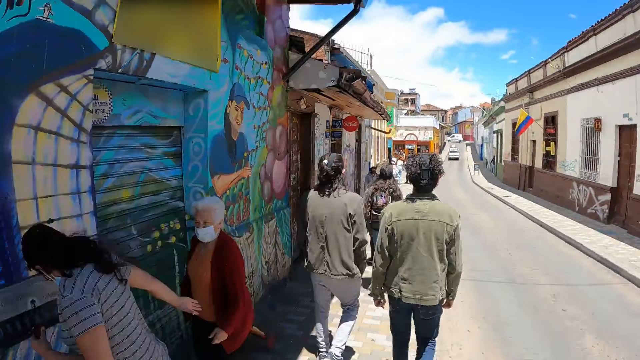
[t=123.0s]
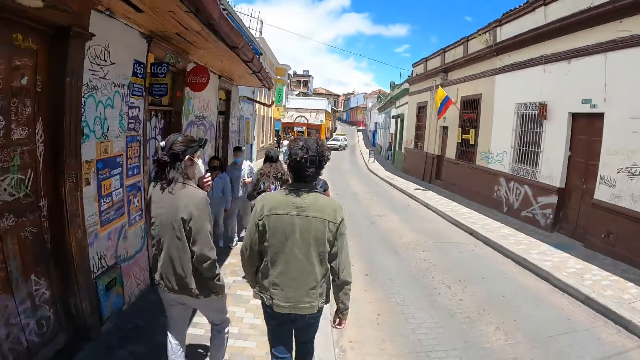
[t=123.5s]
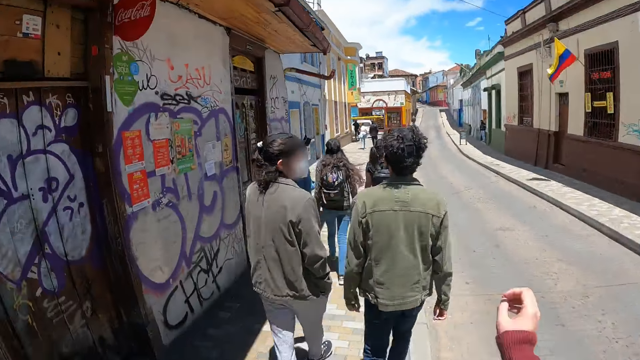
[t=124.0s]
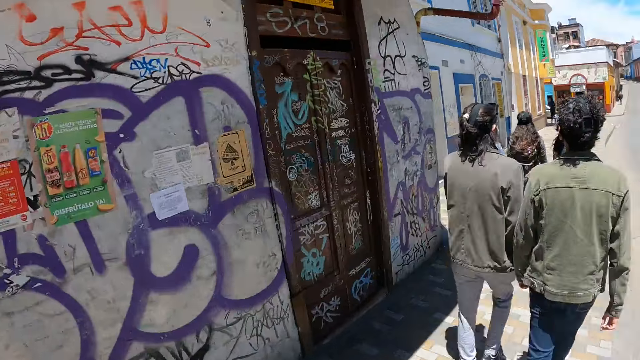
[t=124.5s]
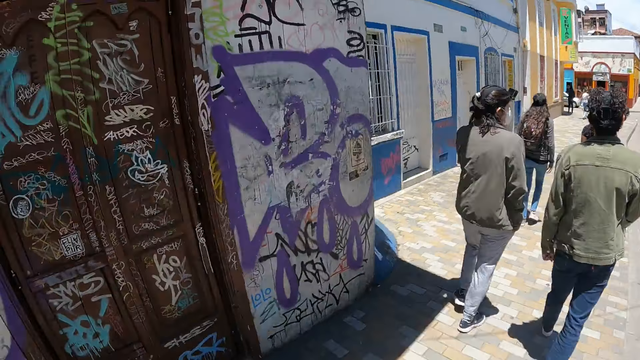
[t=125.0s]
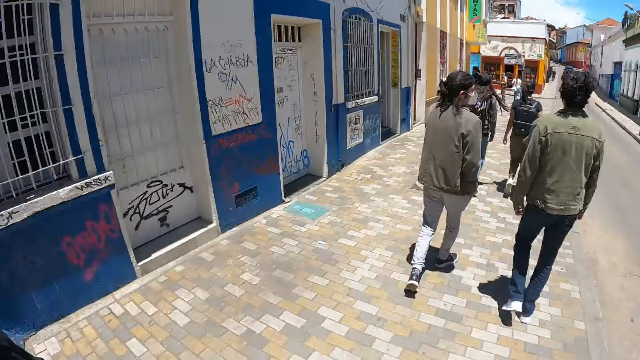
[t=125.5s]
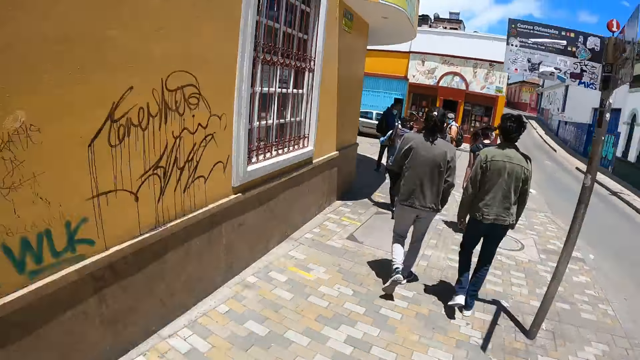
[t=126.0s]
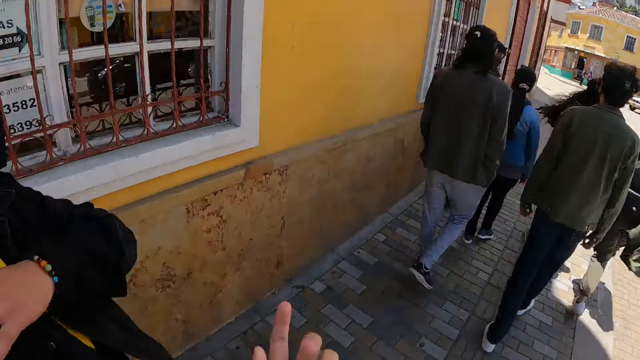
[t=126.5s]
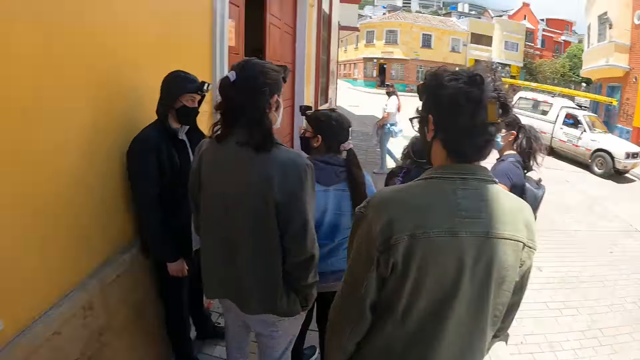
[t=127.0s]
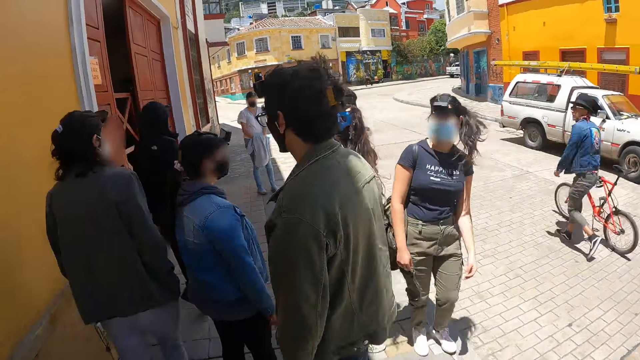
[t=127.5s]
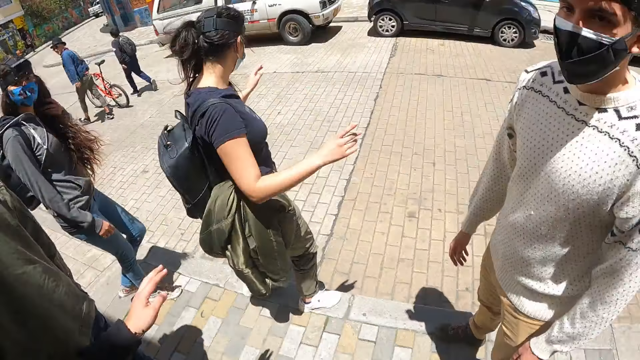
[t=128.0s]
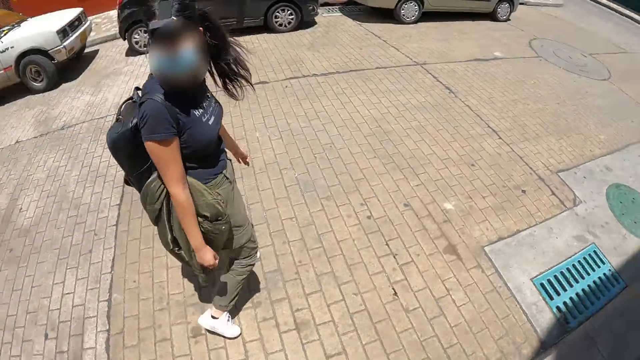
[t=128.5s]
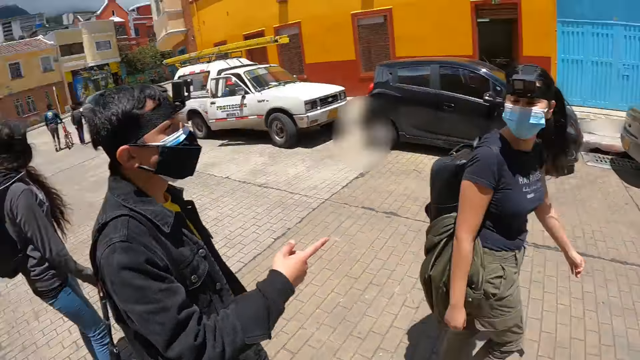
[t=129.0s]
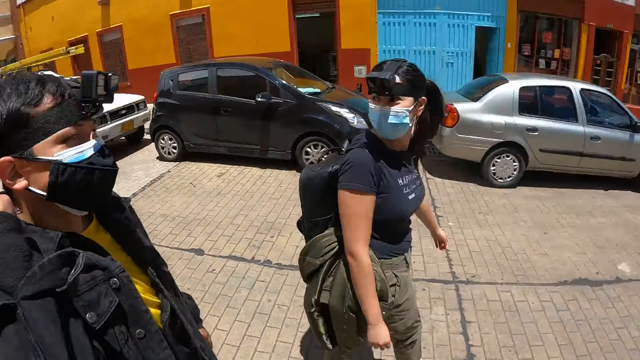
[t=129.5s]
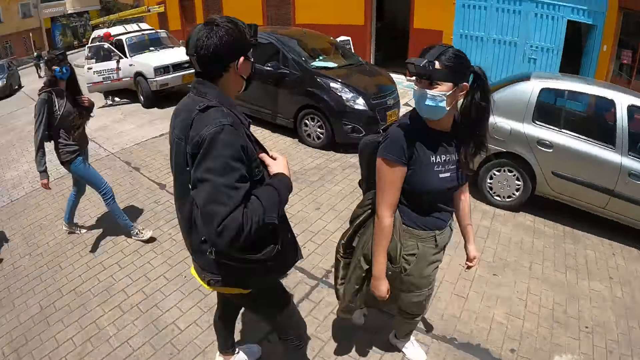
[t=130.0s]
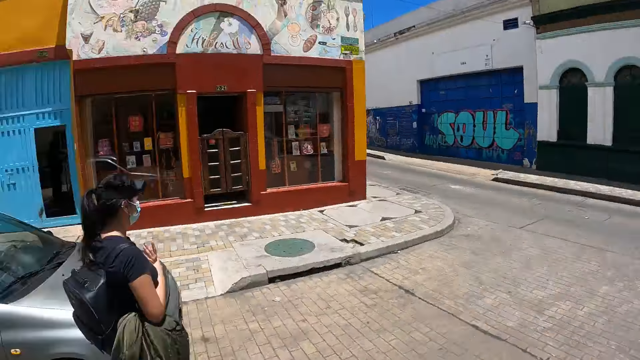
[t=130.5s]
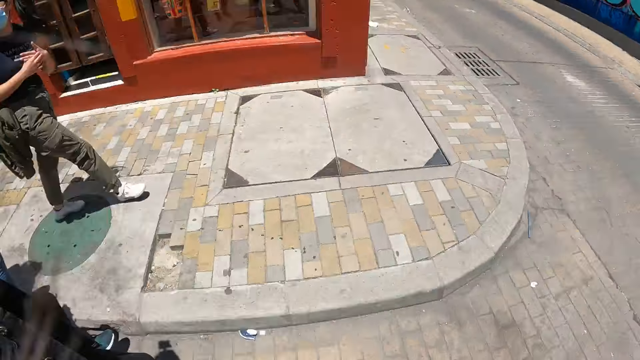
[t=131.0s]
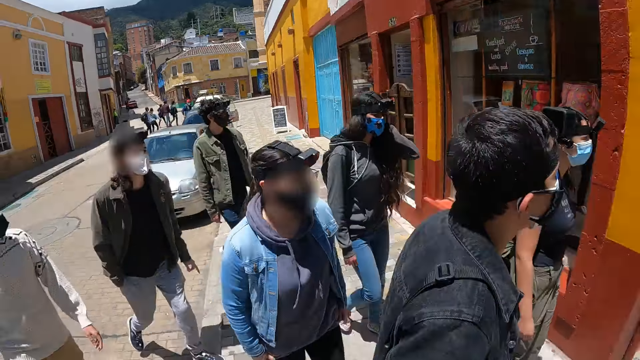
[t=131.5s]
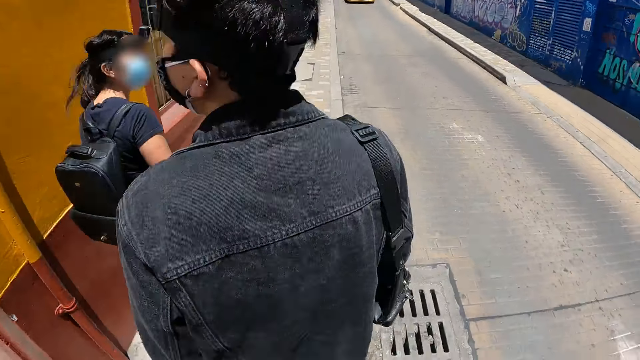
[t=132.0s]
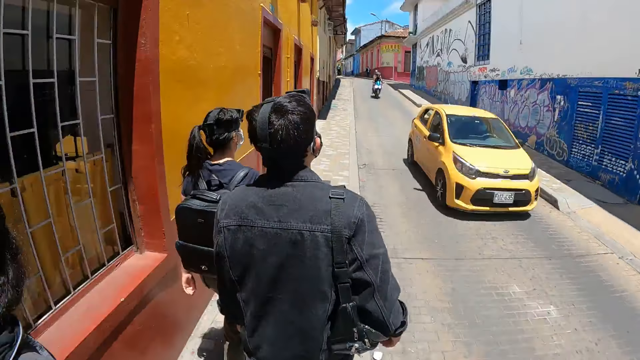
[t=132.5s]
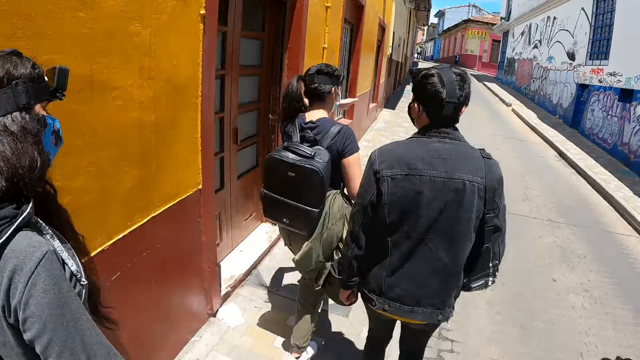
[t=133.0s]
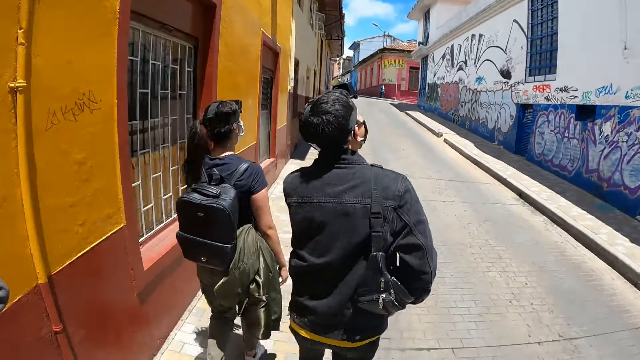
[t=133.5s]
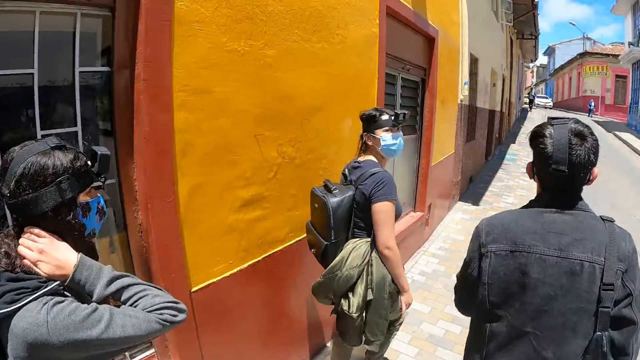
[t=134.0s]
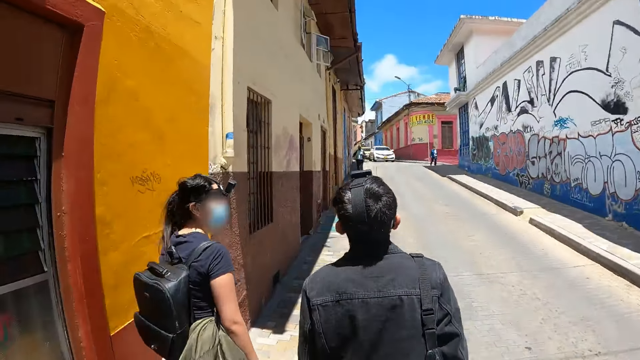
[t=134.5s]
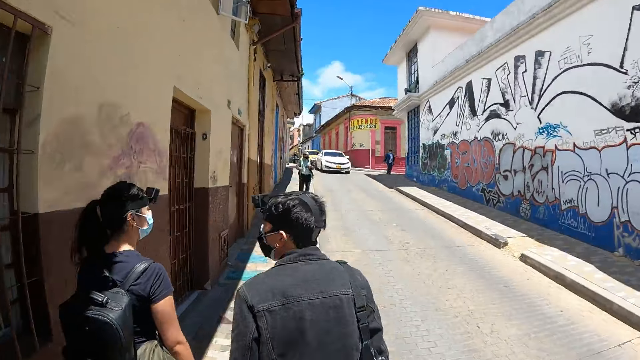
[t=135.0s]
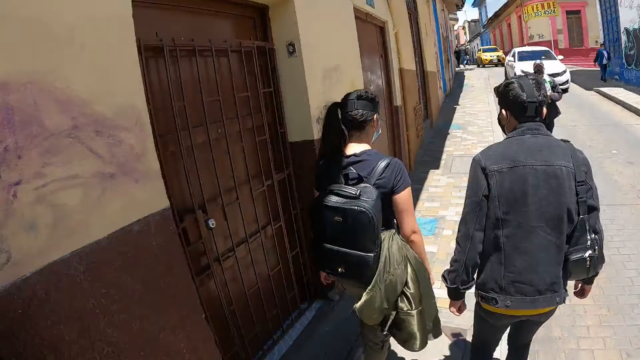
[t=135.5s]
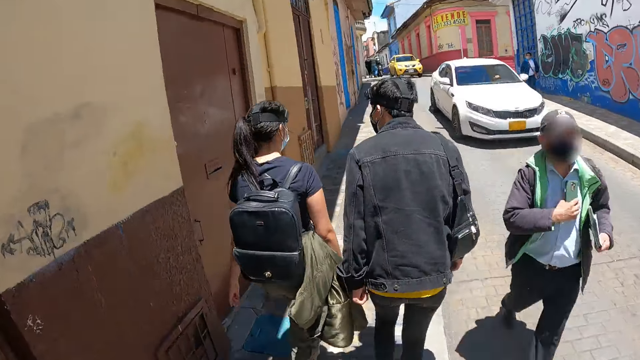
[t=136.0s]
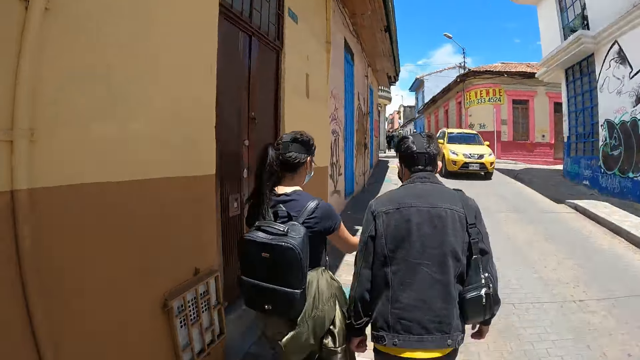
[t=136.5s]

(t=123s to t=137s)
The camera wearer makes gestures by hand. They stand on the pavement. A man stands beside the camera wearer. The camera wearer crosses the road. Another man looks aside. The other man walks along the path. The camera wearer walks along the path.

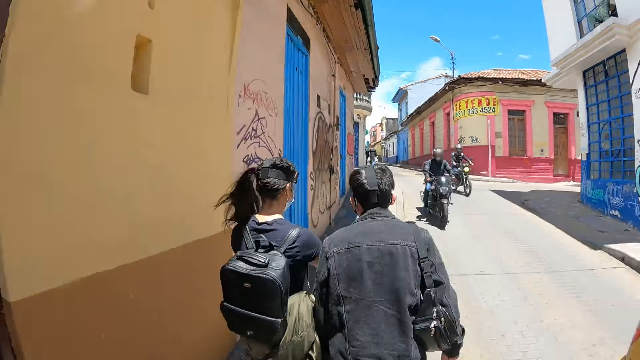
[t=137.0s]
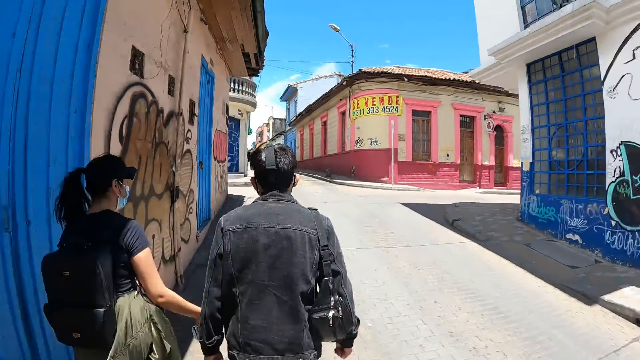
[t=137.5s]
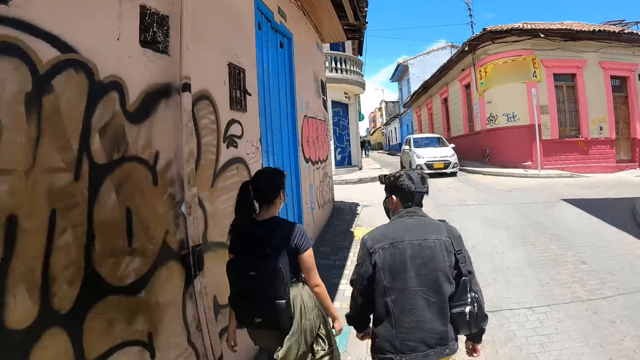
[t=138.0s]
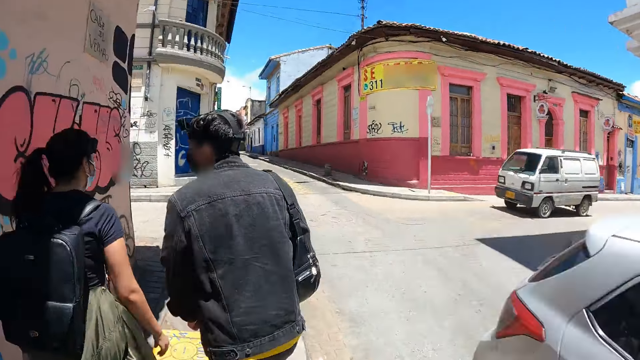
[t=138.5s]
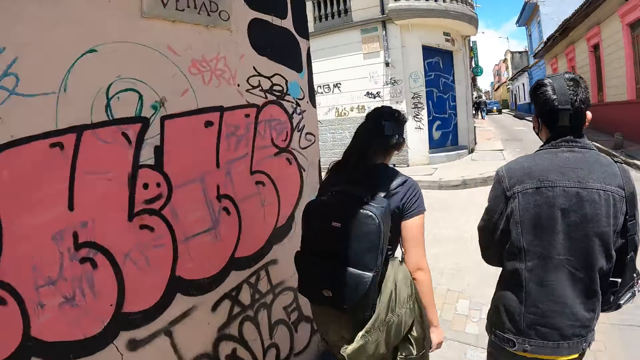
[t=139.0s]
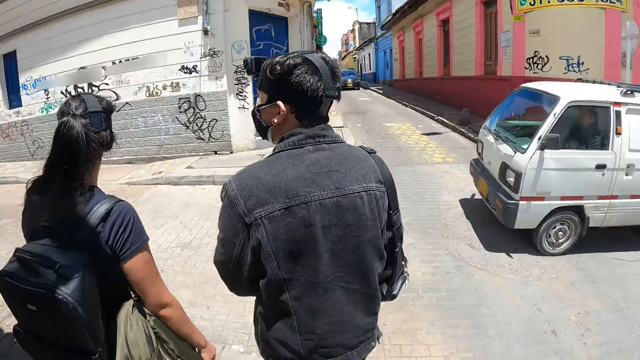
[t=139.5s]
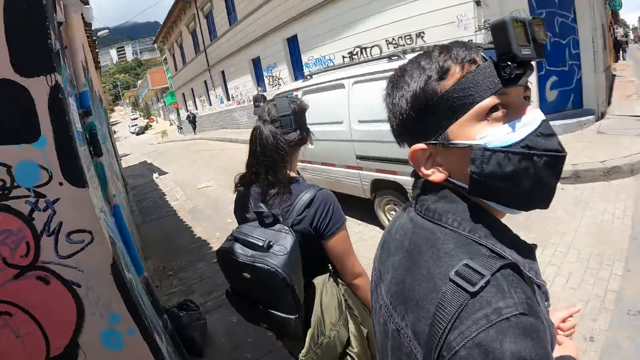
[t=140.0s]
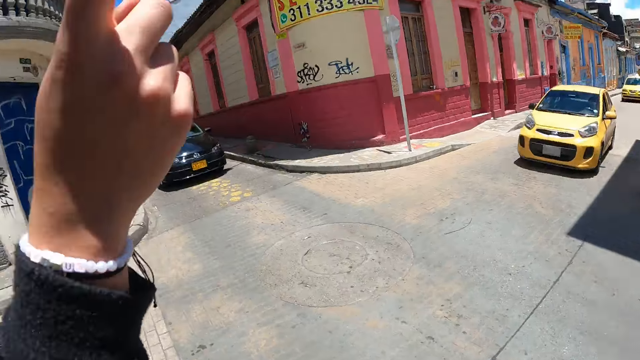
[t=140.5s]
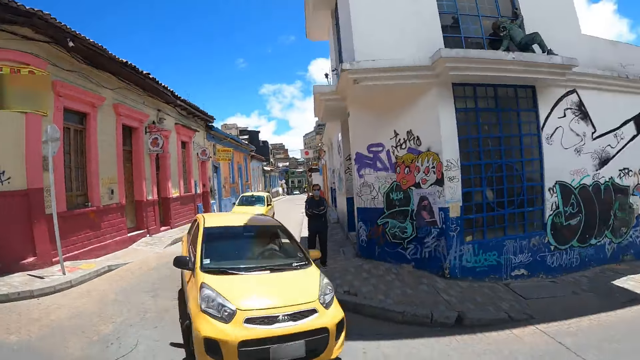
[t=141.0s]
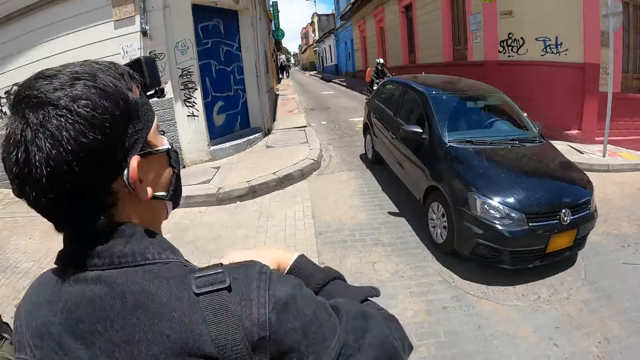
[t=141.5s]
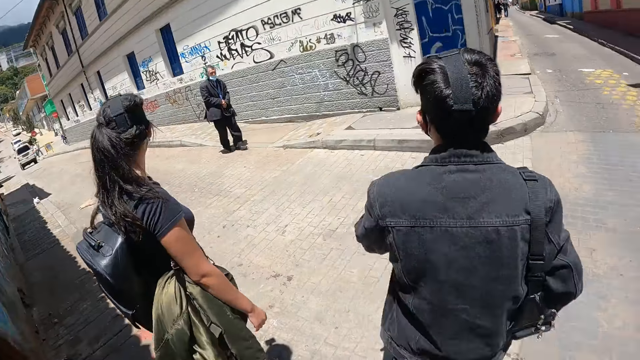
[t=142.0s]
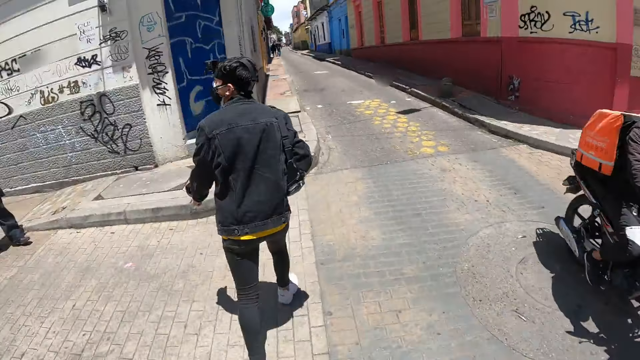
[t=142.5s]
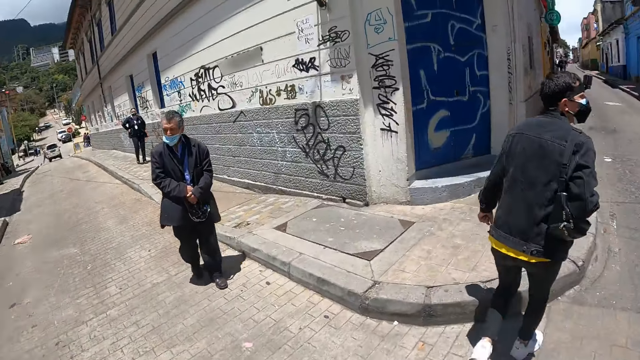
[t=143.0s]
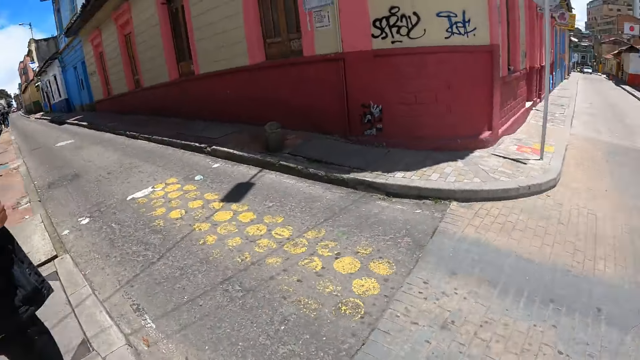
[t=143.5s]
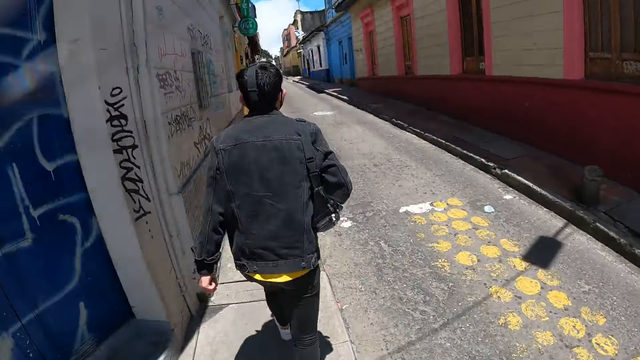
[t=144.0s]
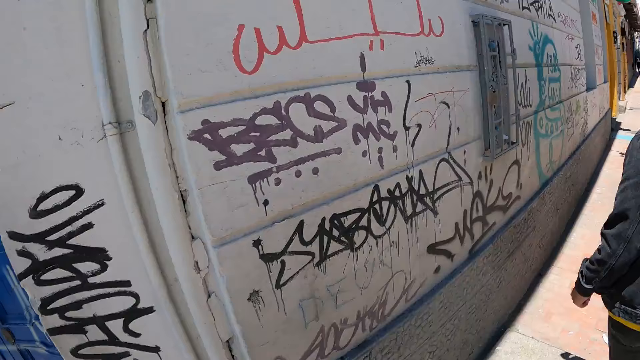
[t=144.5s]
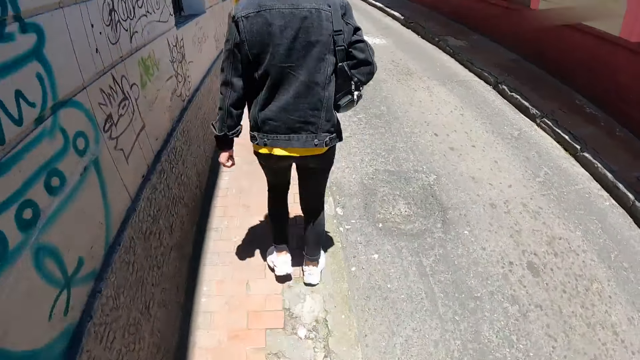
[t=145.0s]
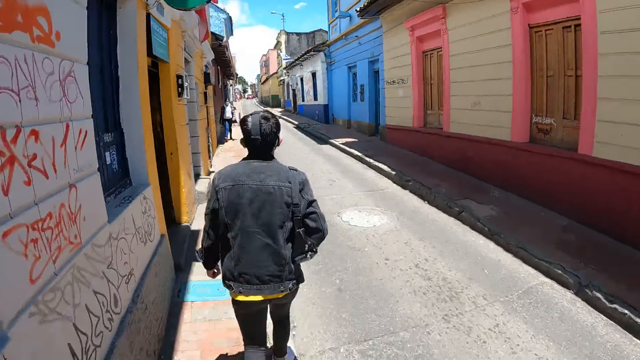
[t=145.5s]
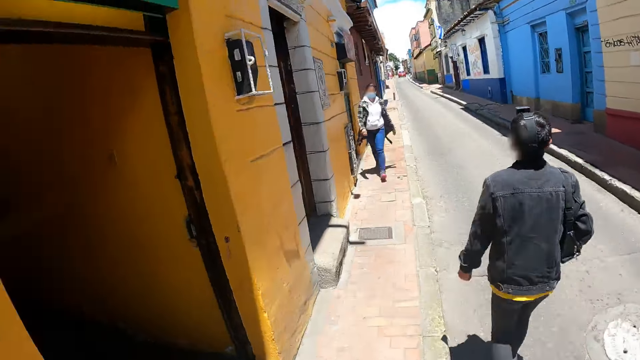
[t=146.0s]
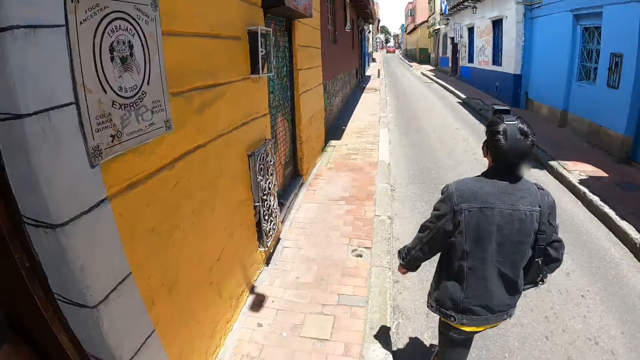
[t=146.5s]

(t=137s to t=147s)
A man walks beside a lady. The man stands on the road and looks at the camera wearer. The man makes gestures by hand. The camera wearer looks around the city. The man crosses the road. The camera wearer crosses the road behind the man. The man steps on the path. The camera wearer looks around the city. The man walks along the path and turns around. The man looks at the camera wearer. The man walks along the path. The camera wearer walks along the path.
